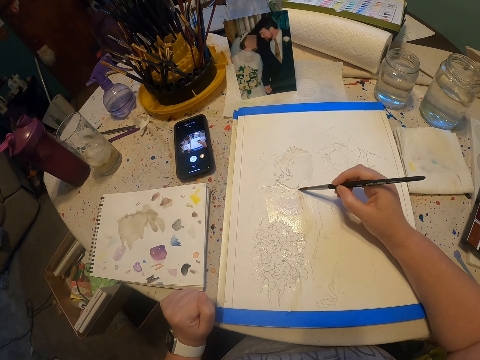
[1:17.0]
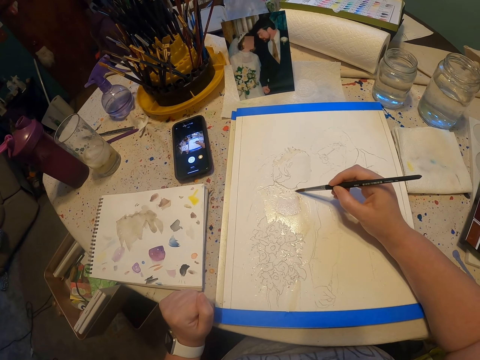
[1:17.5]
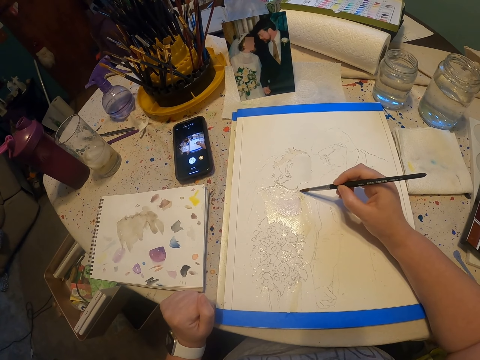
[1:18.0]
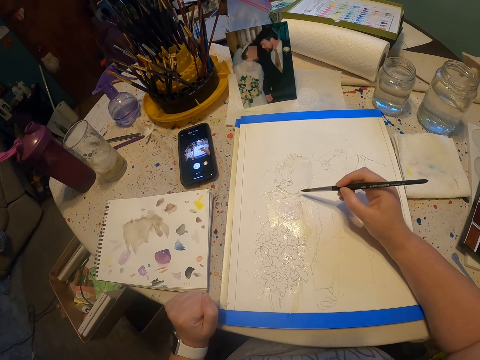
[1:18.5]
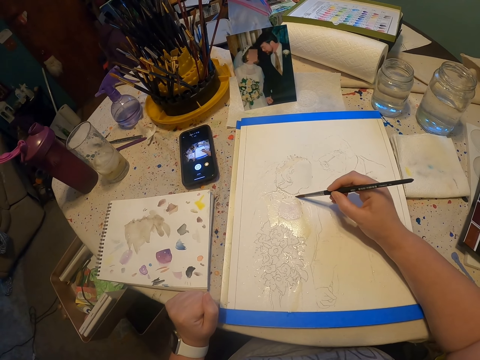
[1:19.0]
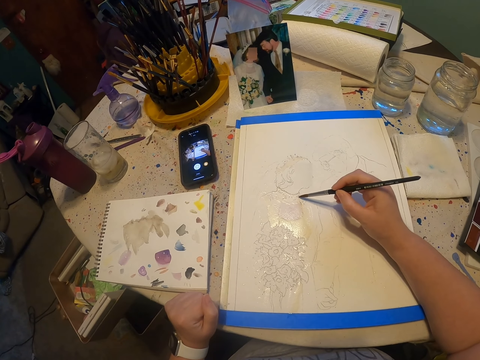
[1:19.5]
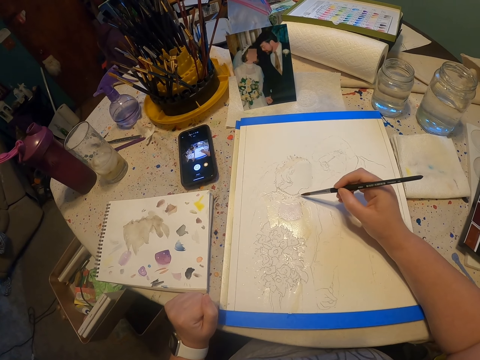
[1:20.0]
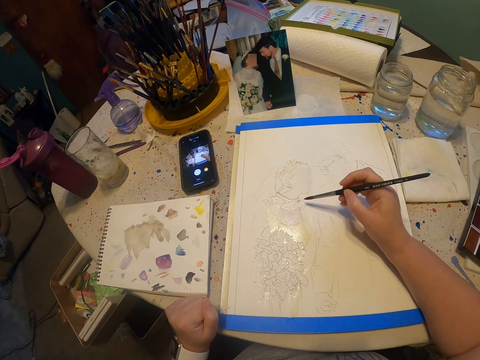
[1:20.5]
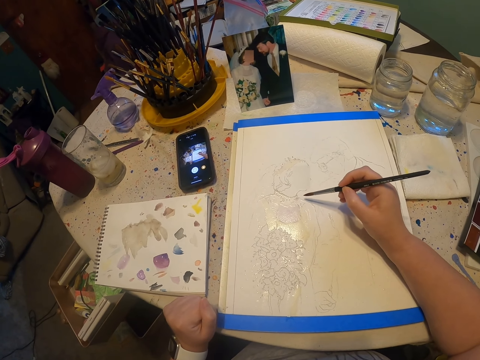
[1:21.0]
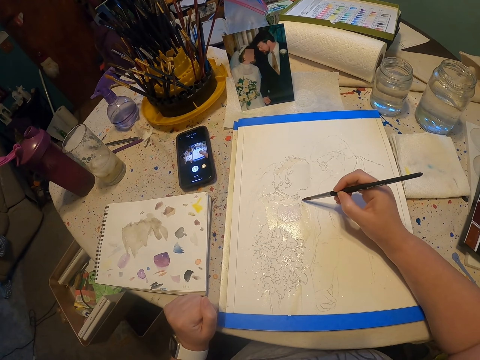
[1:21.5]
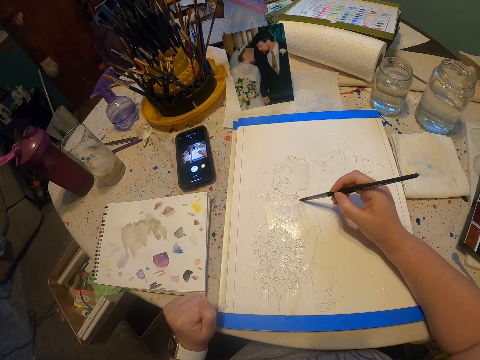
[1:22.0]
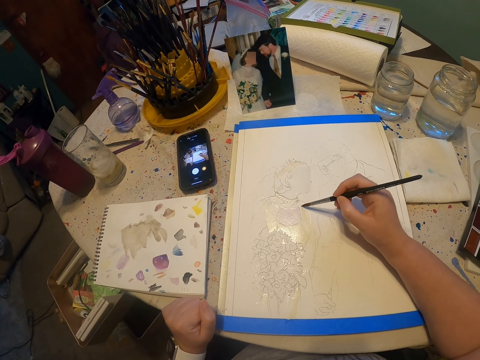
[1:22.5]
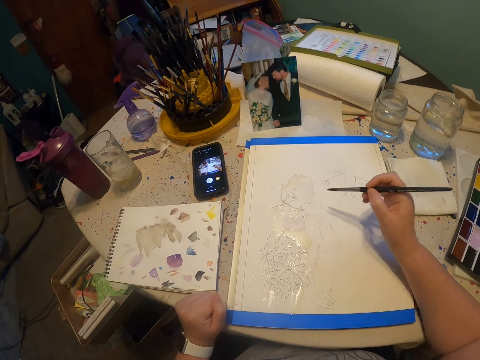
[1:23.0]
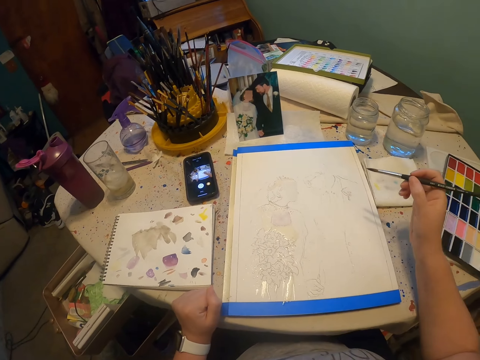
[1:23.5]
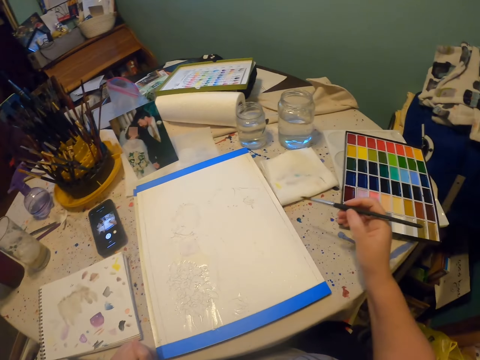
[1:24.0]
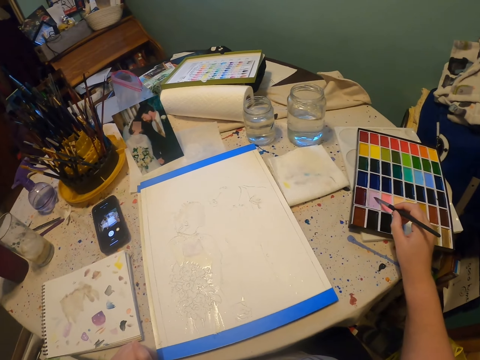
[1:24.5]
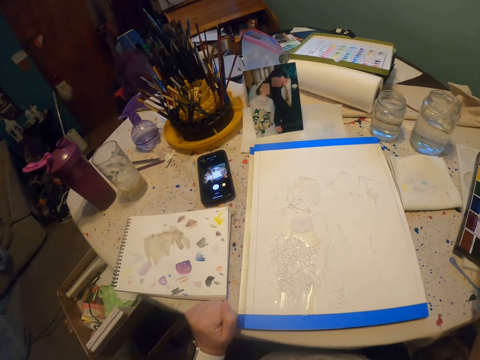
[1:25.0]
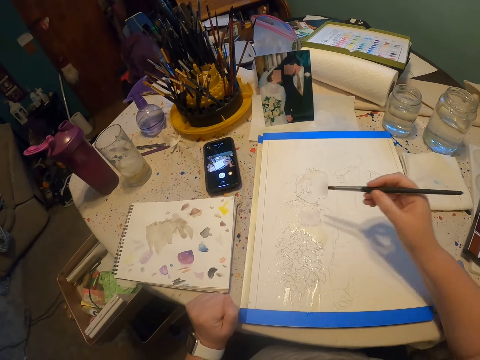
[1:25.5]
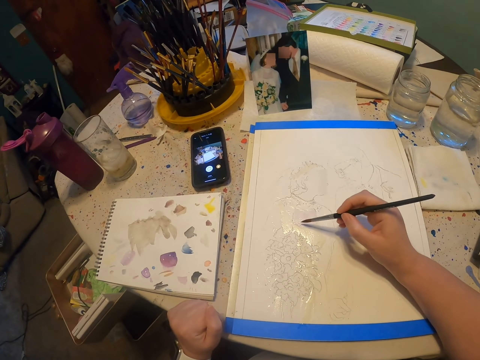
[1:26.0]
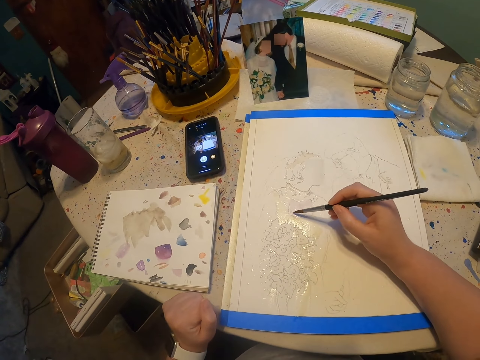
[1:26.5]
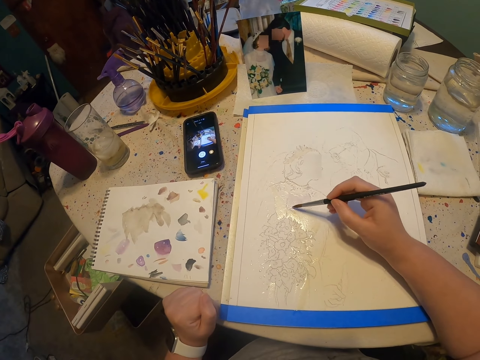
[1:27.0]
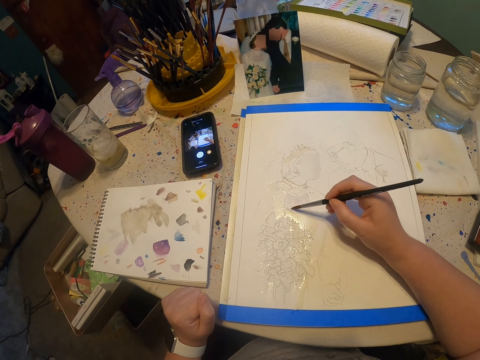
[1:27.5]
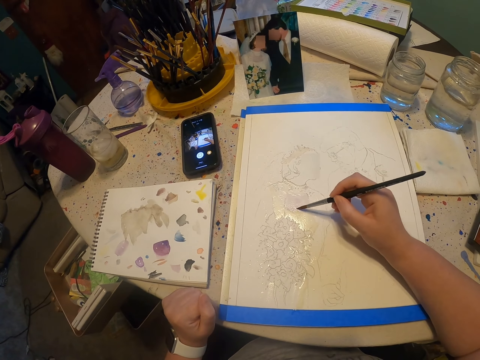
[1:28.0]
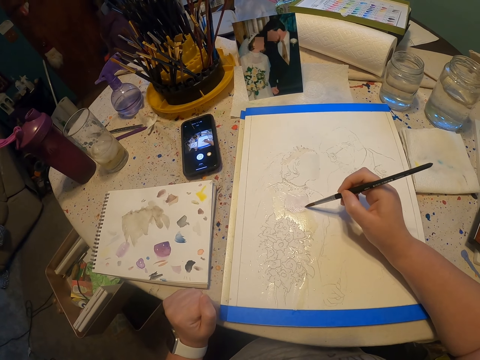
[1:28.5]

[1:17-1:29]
The camera wearer moves hands. They dip the paint brush on the paint kit. They paint on the paint paper.

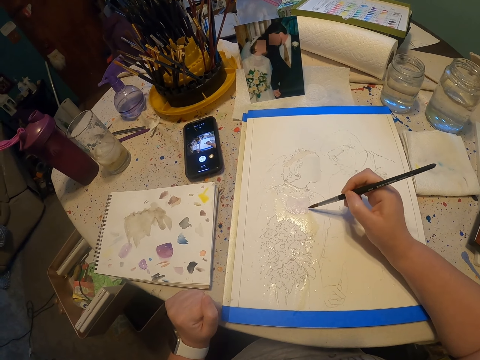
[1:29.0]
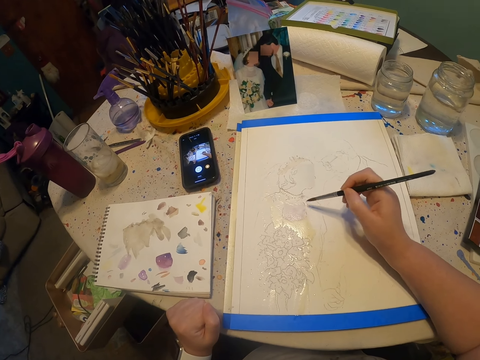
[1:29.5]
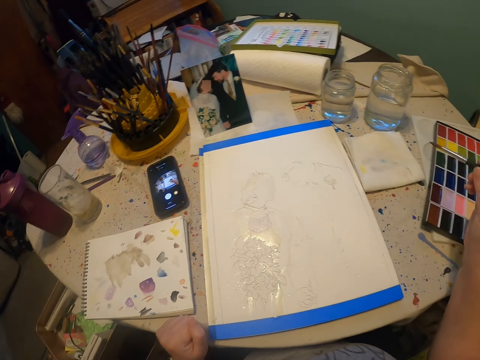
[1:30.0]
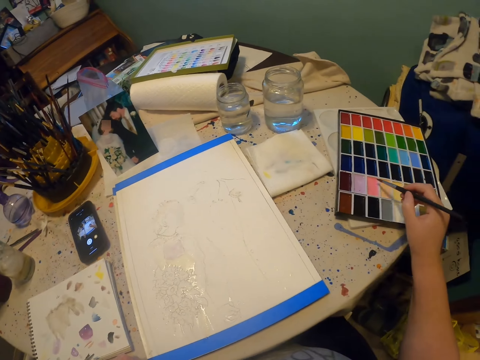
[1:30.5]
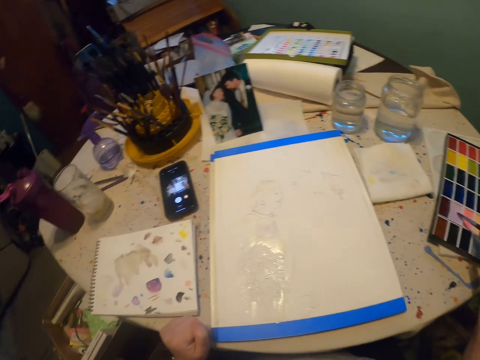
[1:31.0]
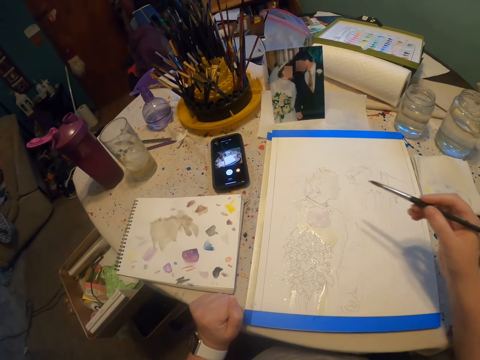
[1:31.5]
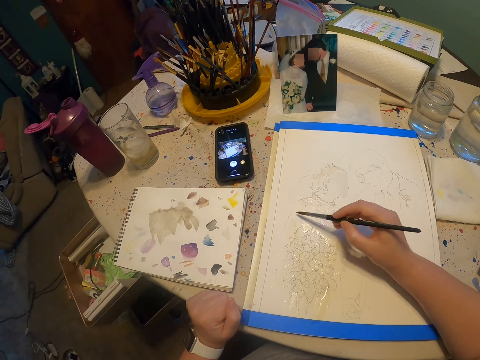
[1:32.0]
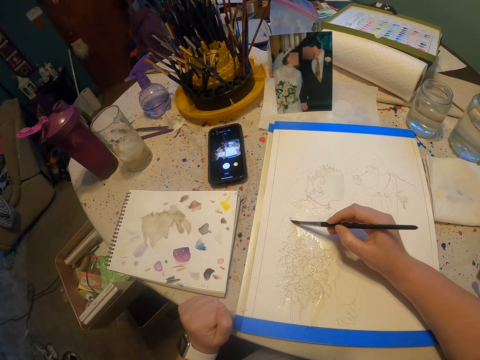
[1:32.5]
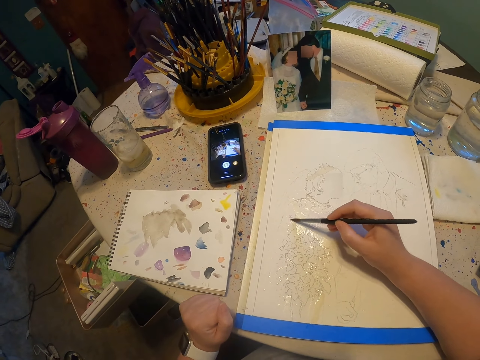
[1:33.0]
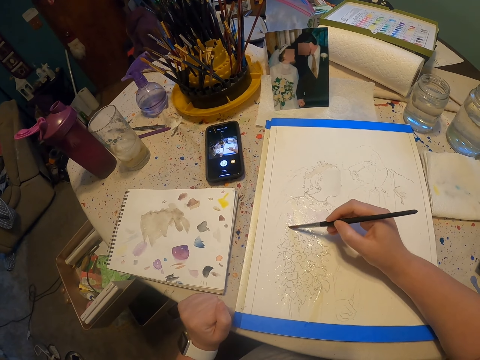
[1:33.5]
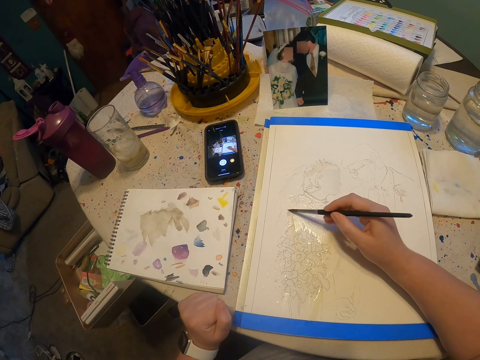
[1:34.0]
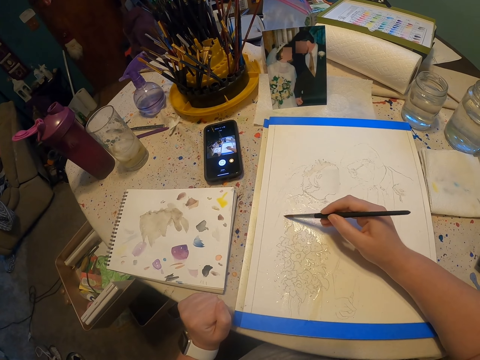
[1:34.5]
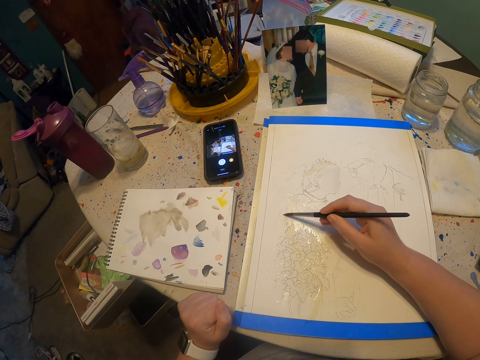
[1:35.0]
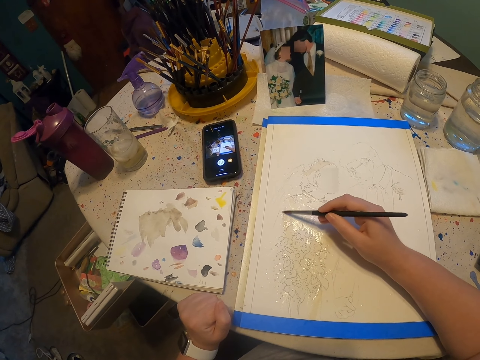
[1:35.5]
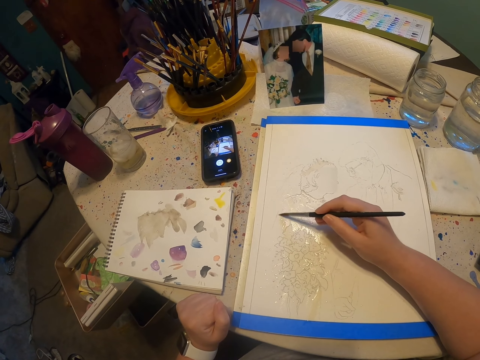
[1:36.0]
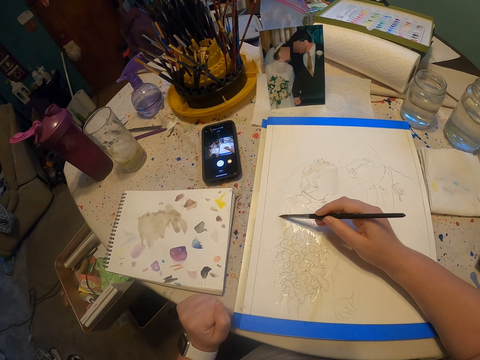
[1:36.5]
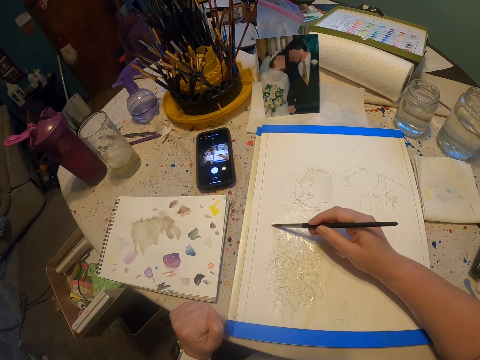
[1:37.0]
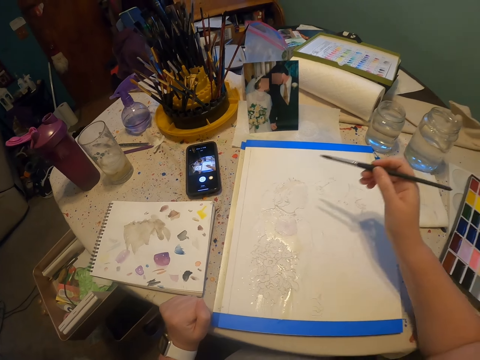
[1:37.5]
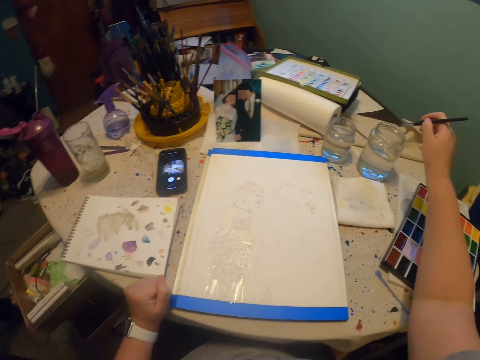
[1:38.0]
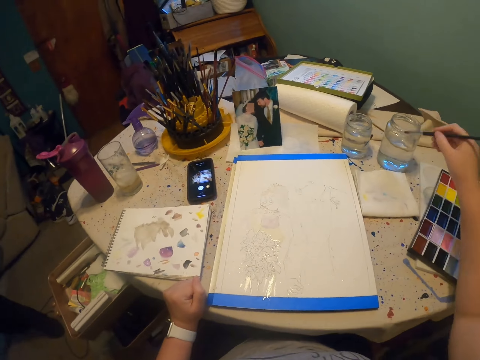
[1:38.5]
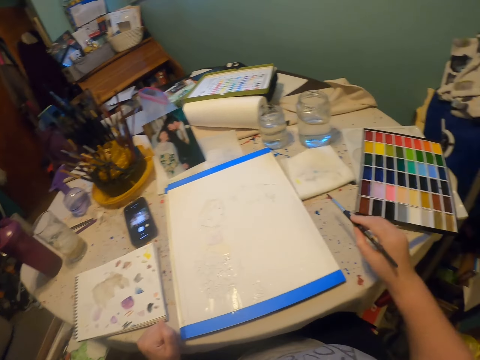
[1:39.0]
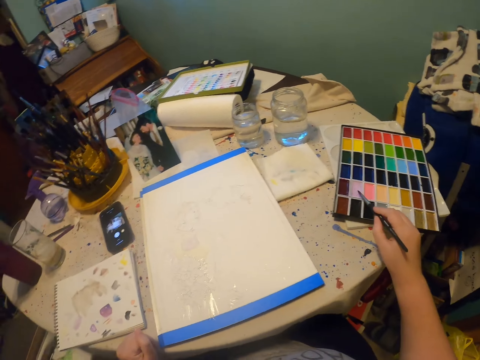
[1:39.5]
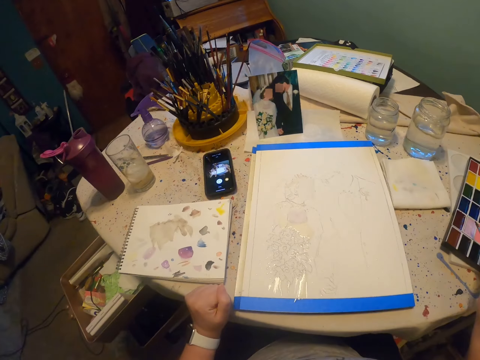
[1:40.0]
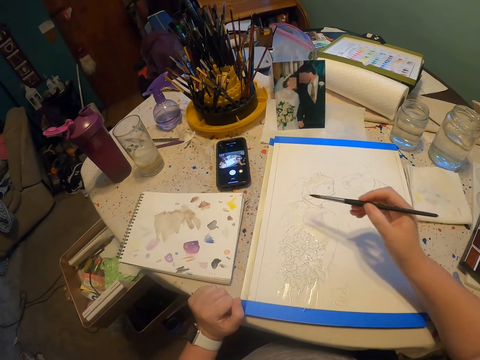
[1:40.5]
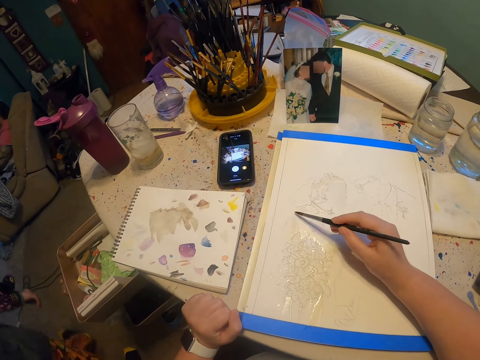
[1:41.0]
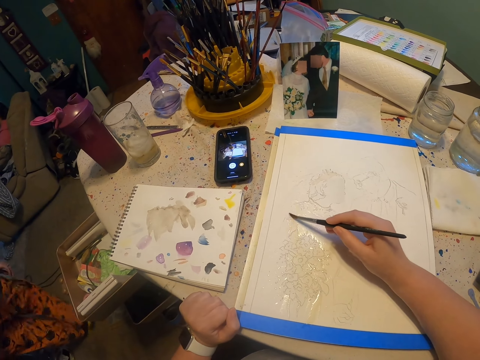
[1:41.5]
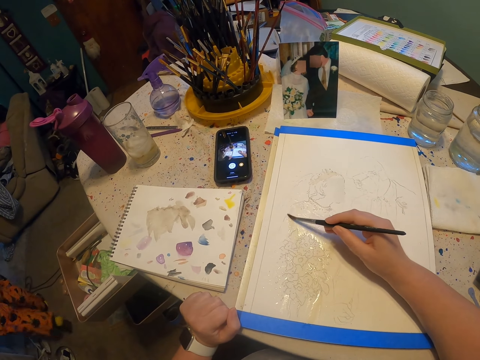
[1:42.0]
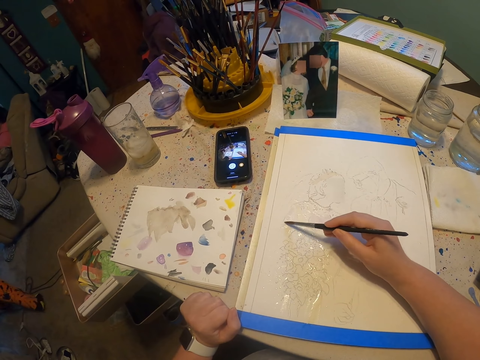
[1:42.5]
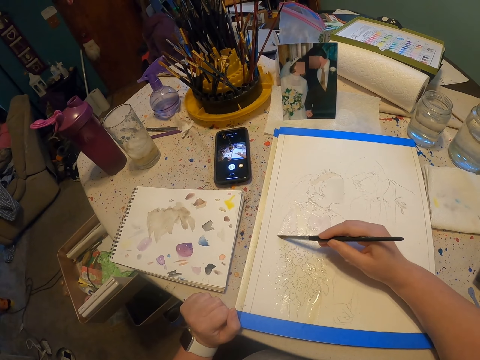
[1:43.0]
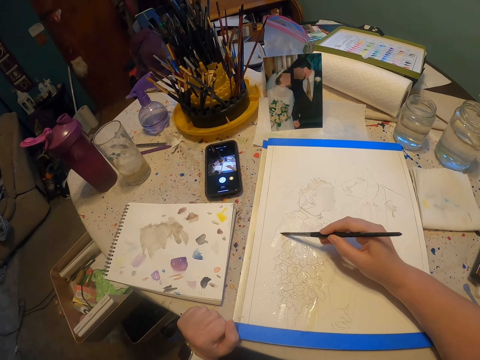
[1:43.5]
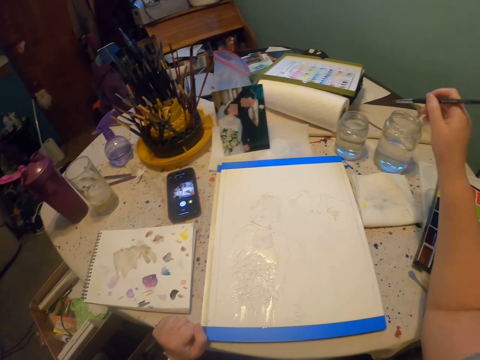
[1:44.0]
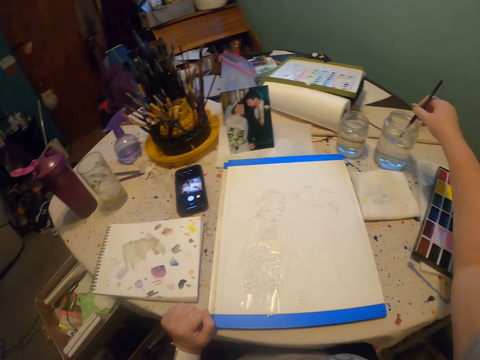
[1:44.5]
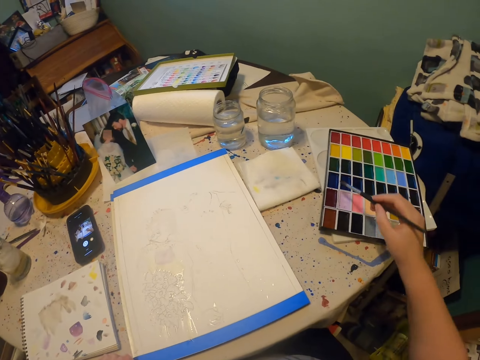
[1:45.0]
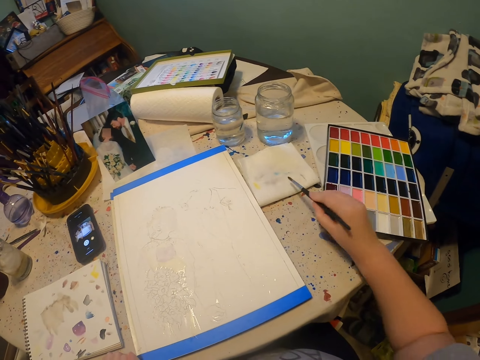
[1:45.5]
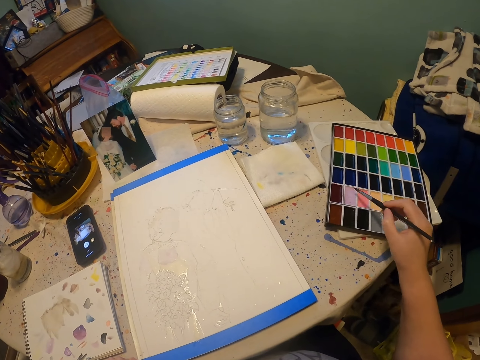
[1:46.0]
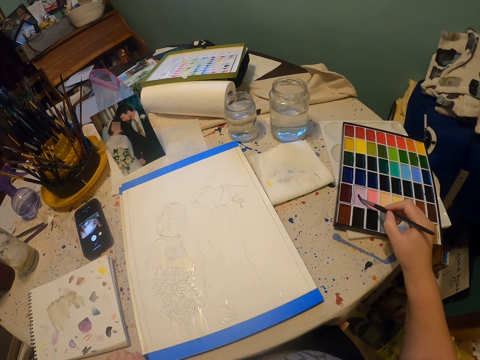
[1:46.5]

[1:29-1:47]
The camera wearer dips the paint brush on the paint kit or paint panel. They draw on a paper. They dip the brush in the paint panel. They paint on the paint paper. They dip the paint brush on the colorless solution. They remove excess solution on the paint brush. They dip the paint brush on the paint kit. They paint on the paint paper. They dip the paint brush on the colorless solution. They remove excess solution on the paint brush.
